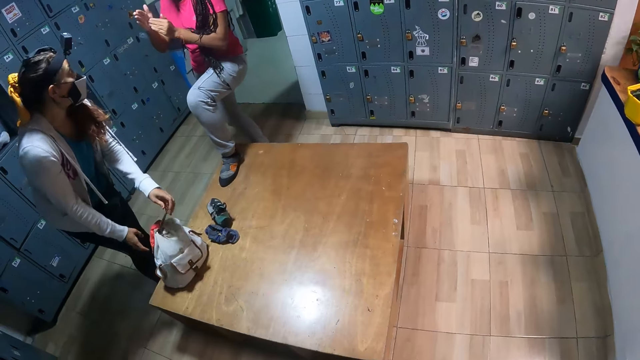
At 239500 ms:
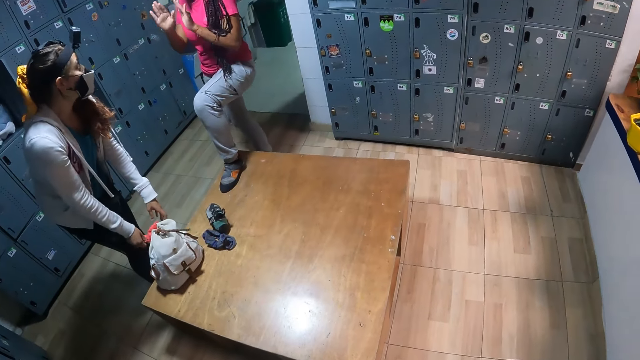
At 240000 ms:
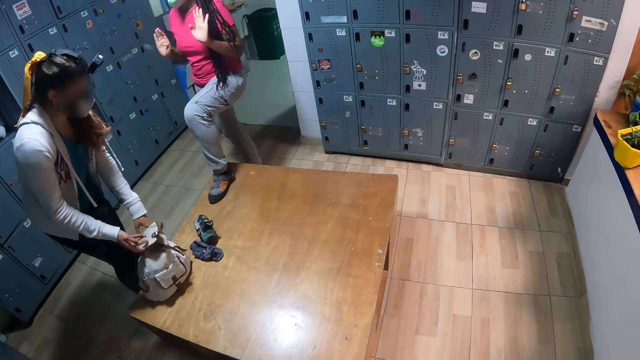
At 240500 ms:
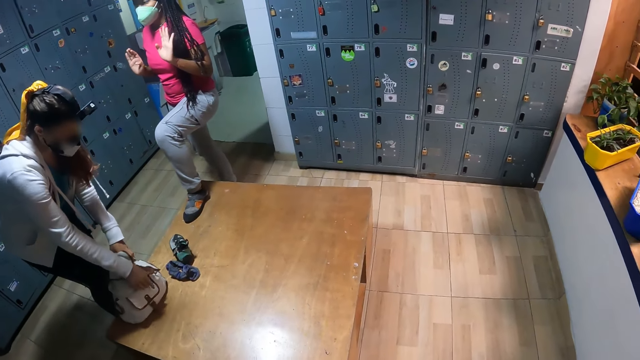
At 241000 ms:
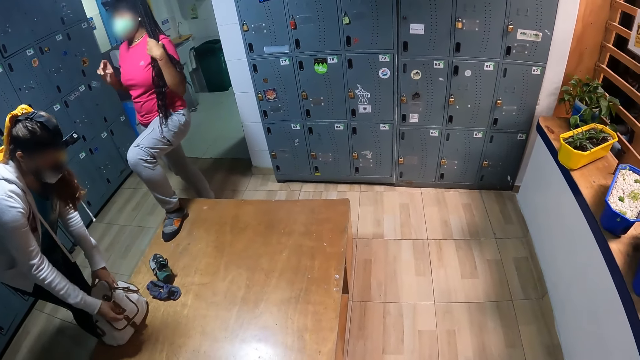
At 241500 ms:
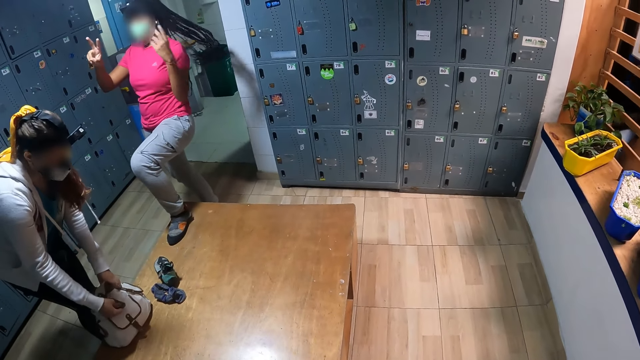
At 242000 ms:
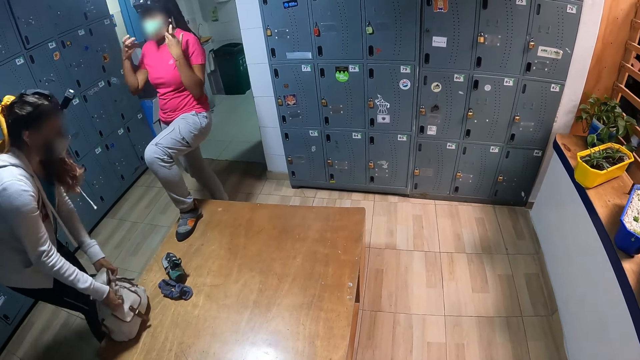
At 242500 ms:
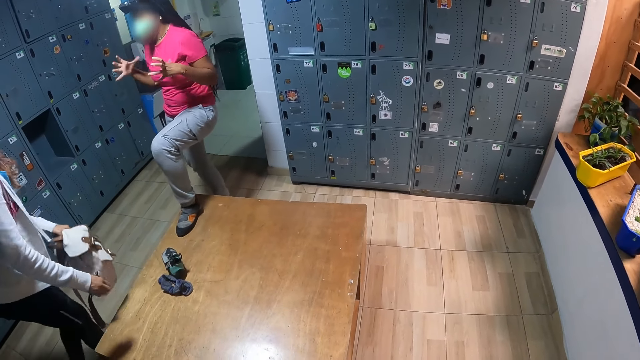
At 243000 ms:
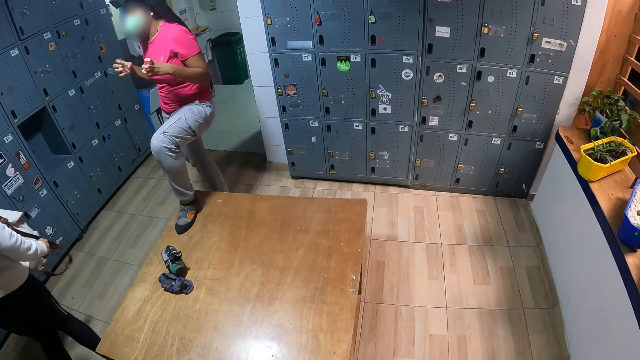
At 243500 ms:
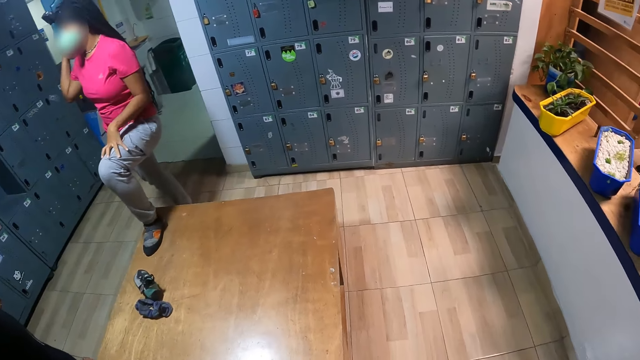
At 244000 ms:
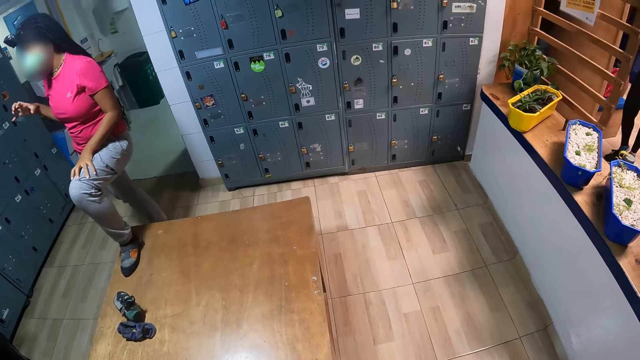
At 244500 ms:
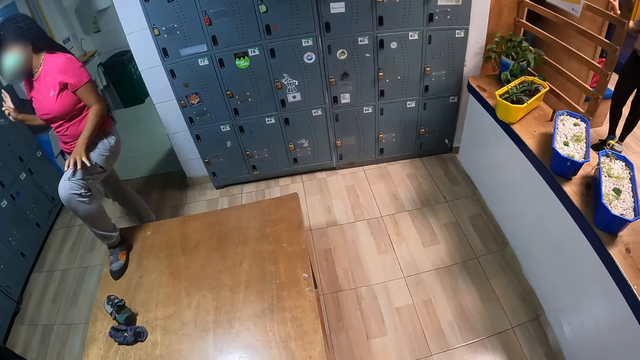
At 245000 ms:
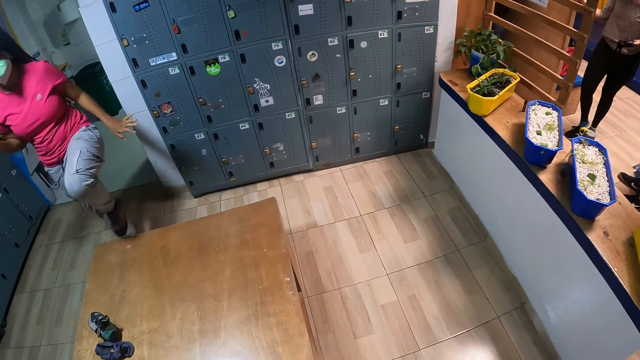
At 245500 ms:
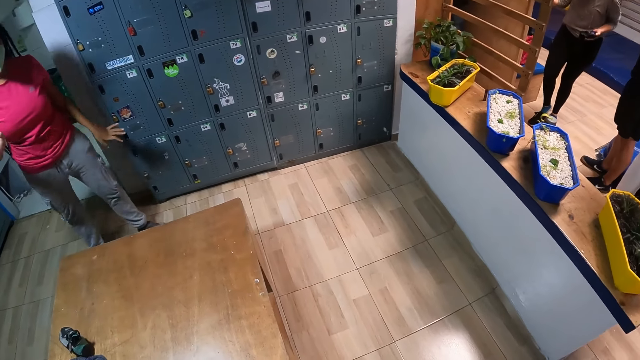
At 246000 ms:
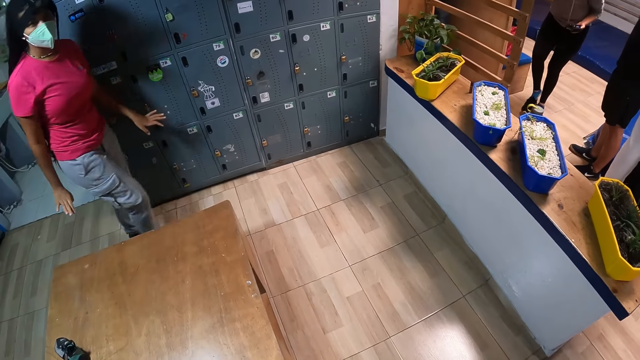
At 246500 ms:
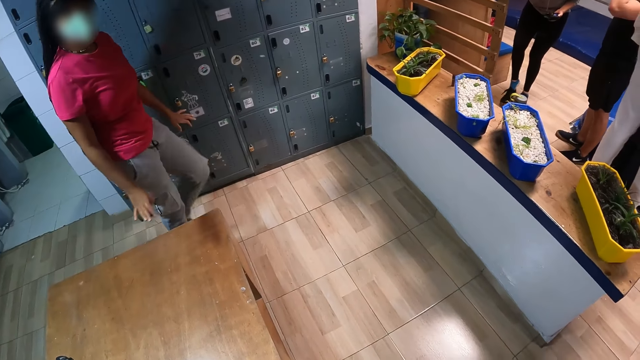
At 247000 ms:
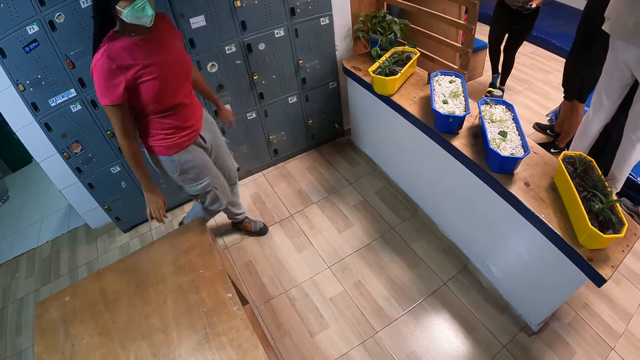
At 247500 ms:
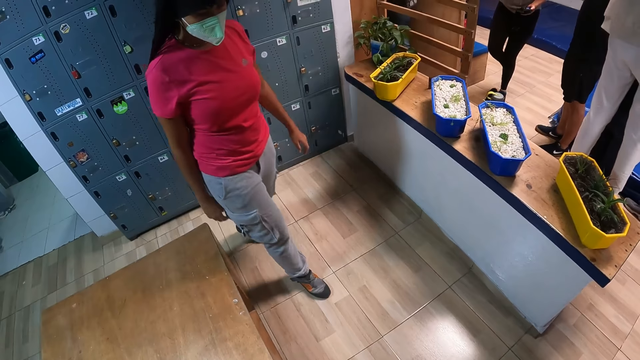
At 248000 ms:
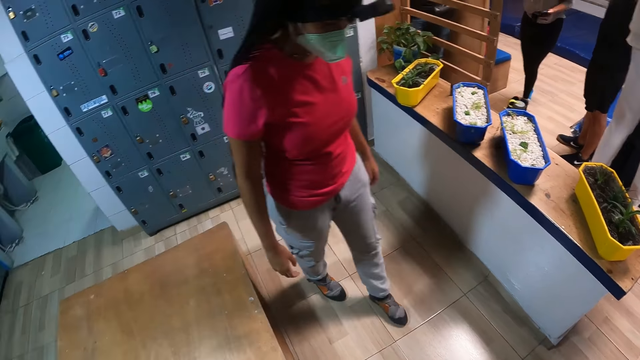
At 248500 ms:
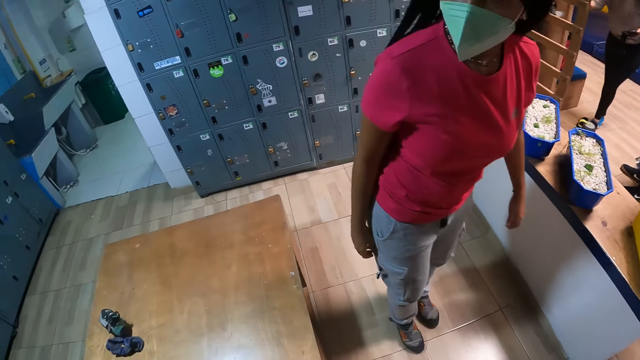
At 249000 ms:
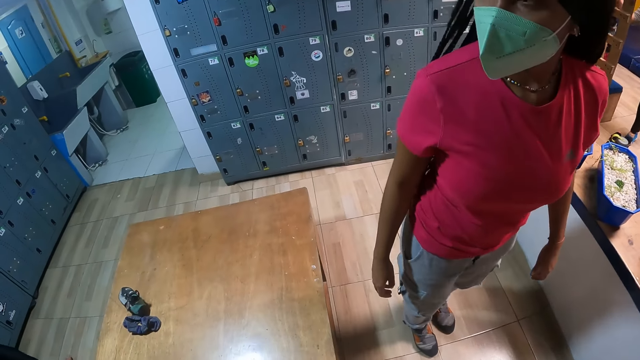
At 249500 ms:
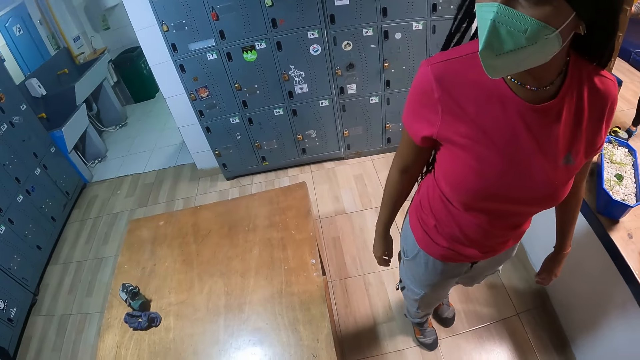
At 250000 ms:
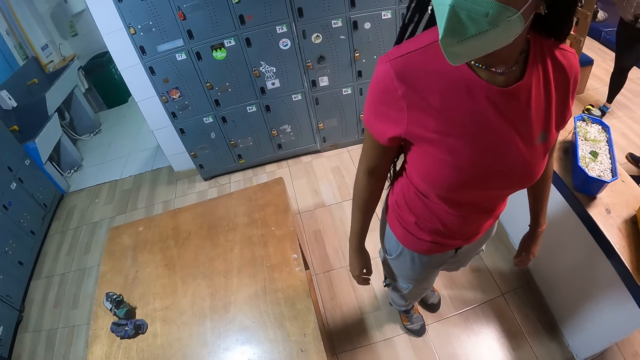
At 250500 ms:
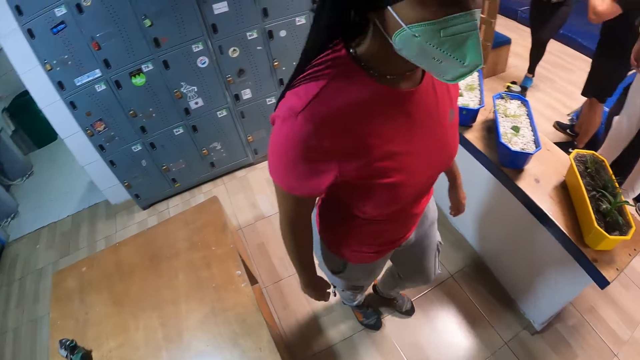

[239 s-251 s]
A woman holds a bag on a bench. She picks up the bag from the table with her left hand. Another woman moves her hands around. She walks around.

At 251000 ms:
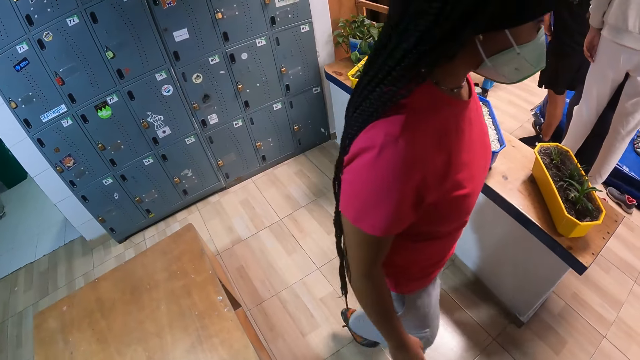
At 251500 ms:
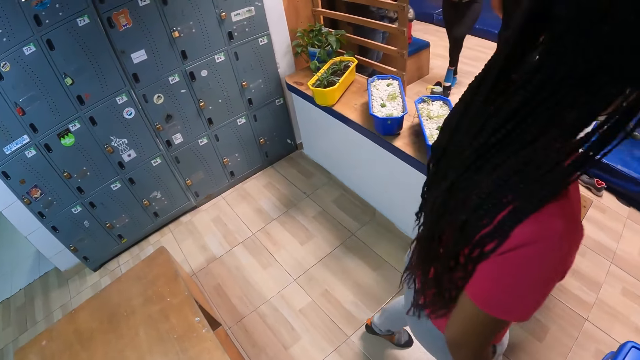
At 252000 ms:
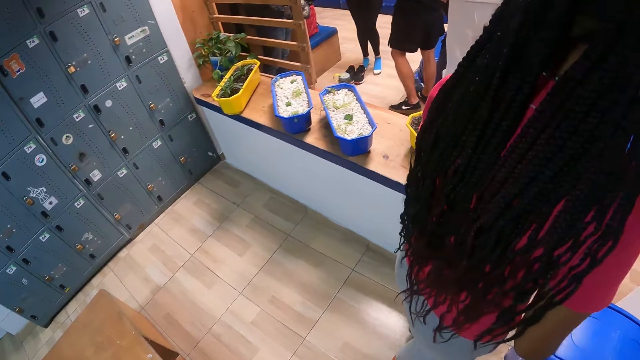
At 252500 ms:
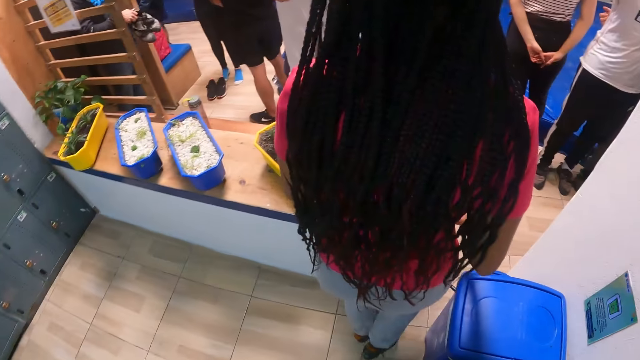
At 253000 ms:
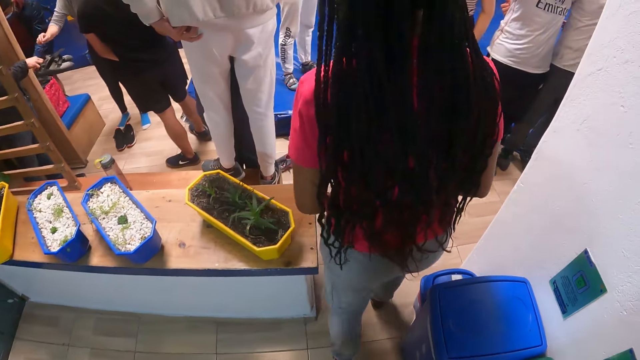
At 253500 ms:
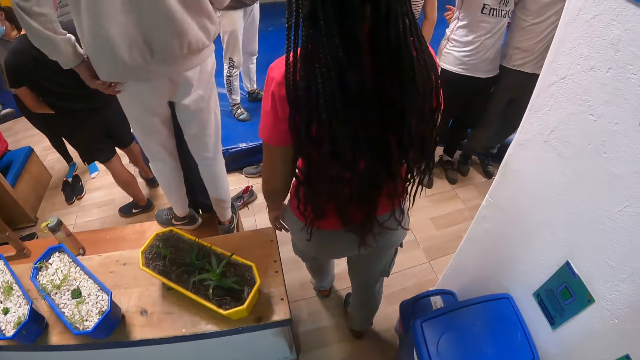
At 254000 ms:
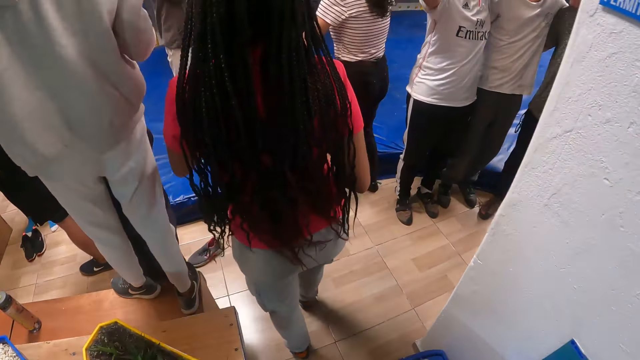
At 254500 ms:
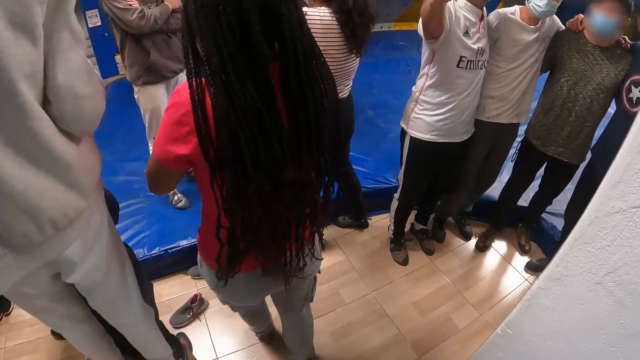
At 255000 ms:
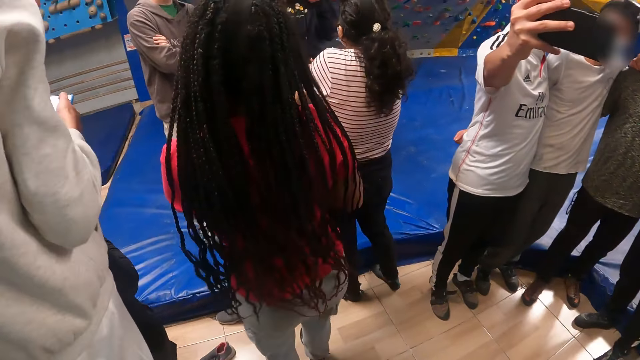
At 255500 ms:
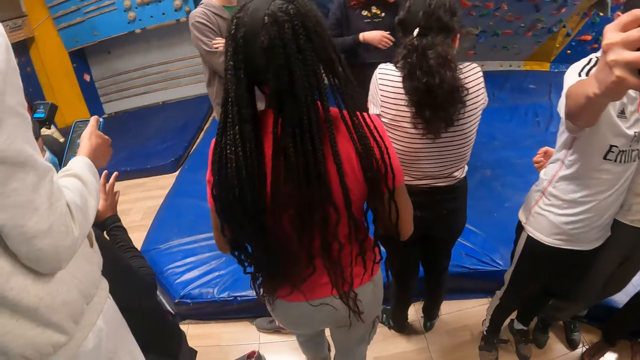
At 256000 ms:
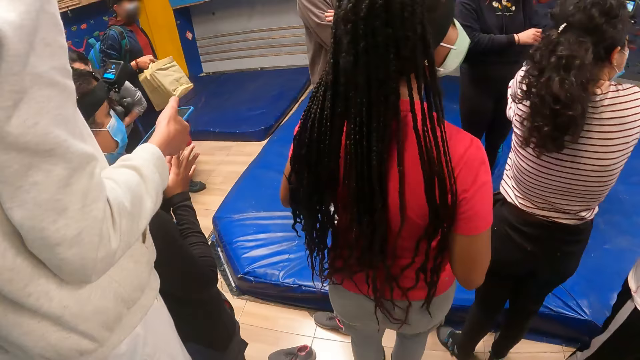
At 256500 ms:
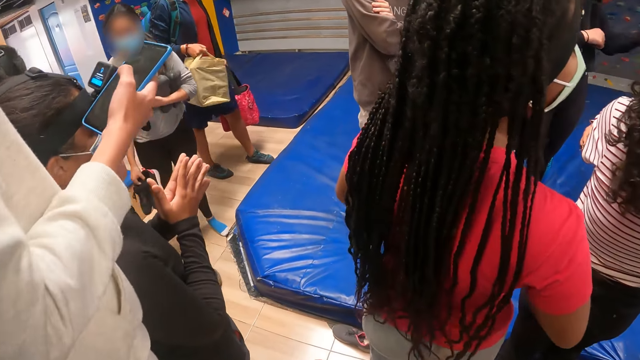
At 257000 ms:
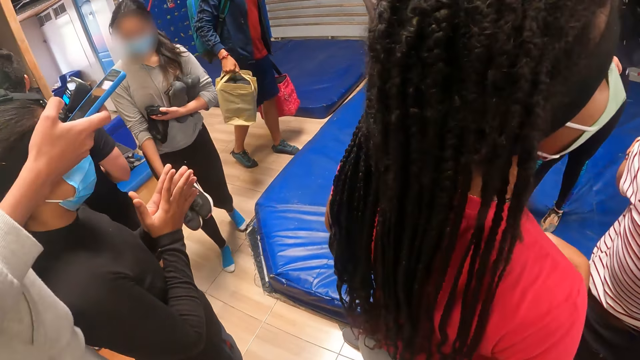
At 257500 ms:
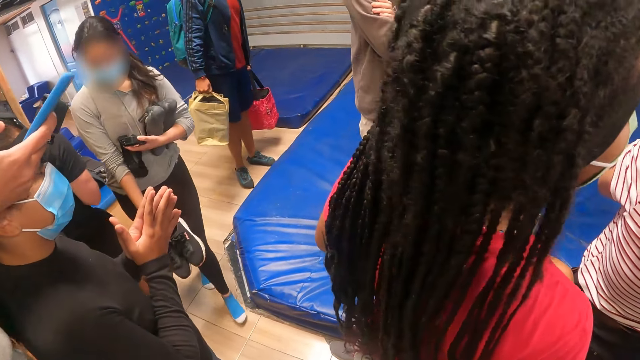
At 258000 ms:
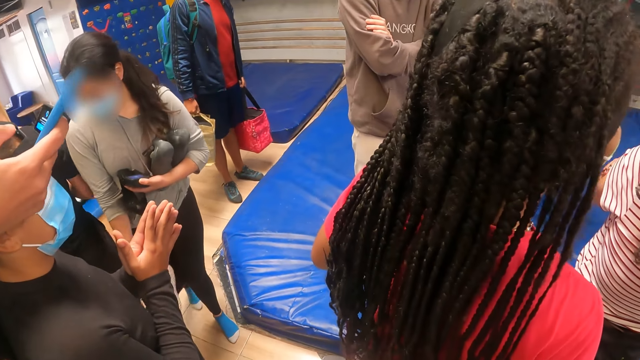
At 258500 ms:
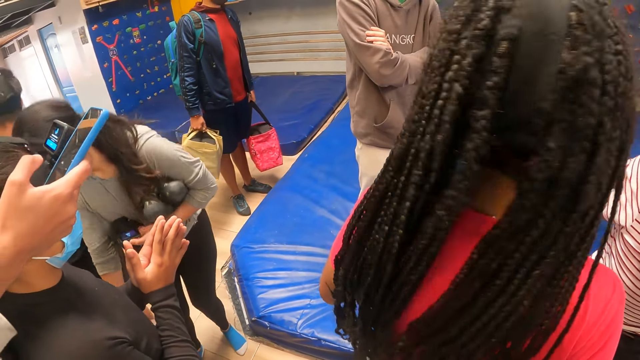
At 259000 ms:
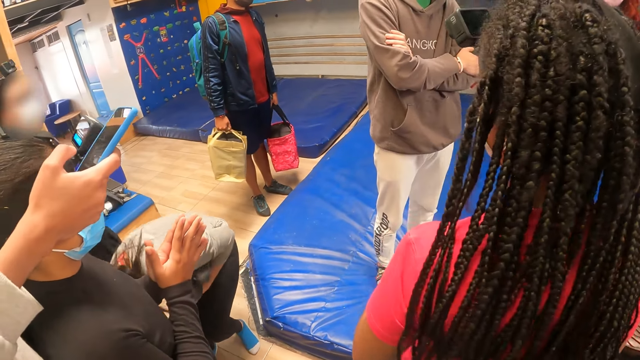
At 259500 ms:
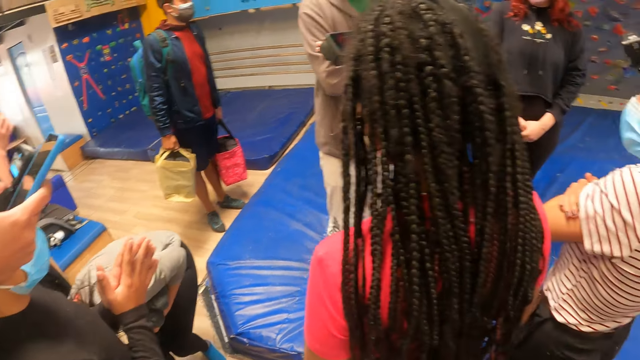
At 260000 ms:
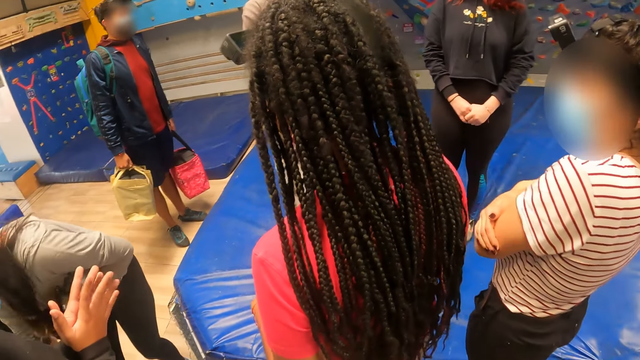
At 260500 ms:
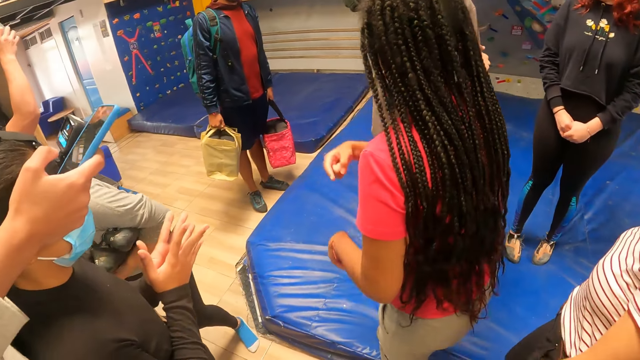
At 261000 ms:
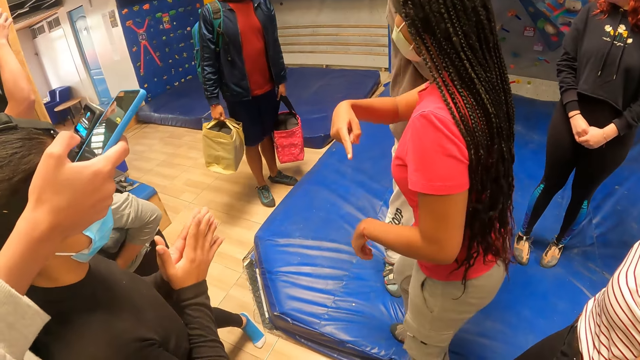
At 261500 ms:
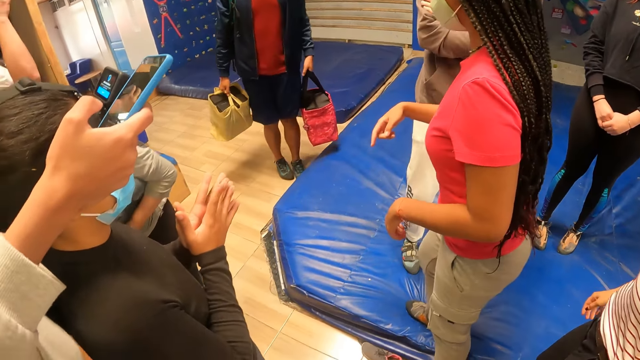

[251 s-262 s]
The camera wearer walks around. A woman operates the phone with her right hand. She stretches her hand.
